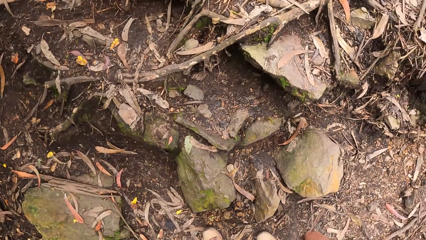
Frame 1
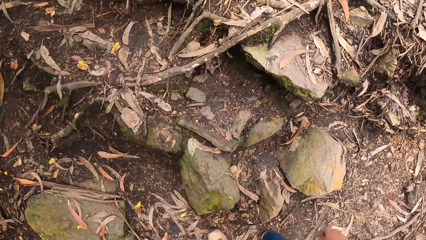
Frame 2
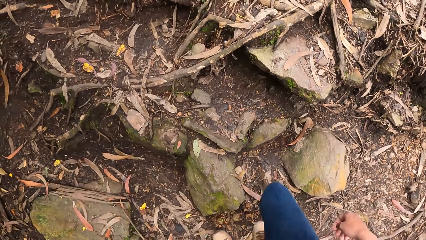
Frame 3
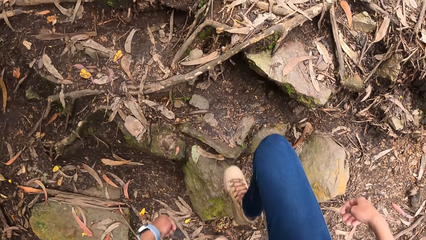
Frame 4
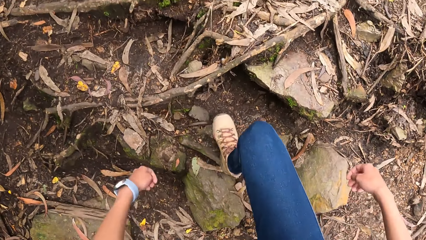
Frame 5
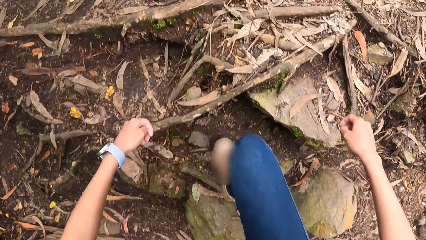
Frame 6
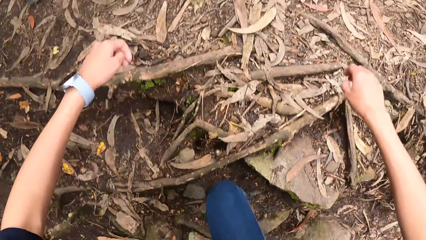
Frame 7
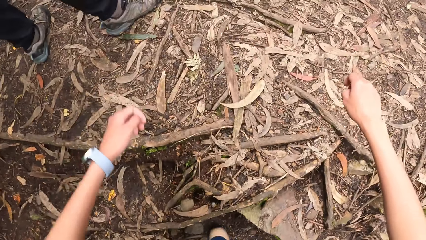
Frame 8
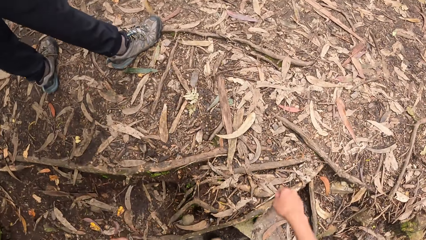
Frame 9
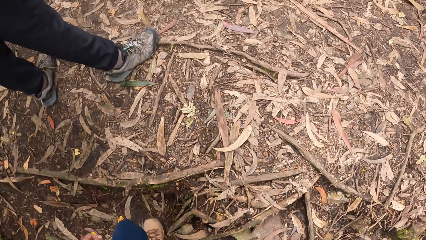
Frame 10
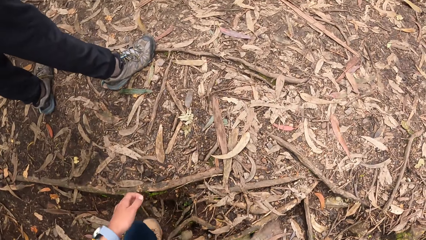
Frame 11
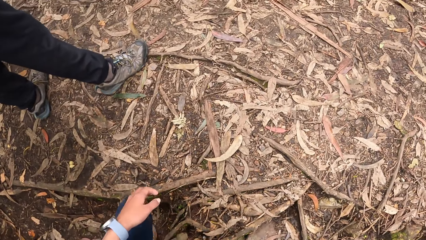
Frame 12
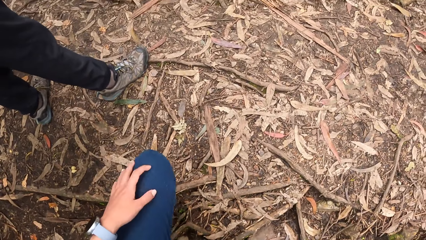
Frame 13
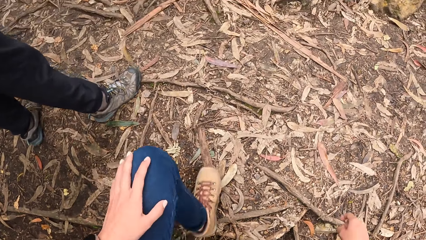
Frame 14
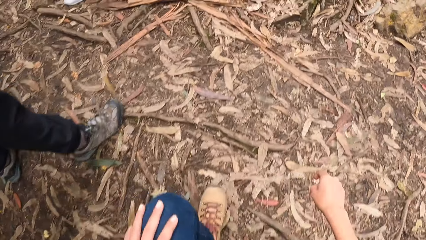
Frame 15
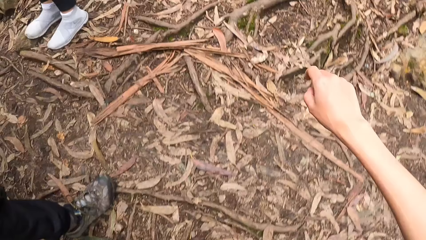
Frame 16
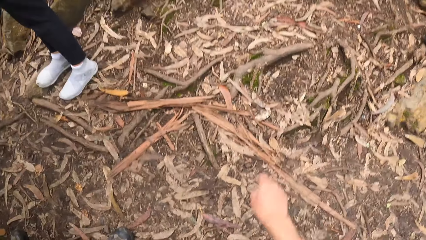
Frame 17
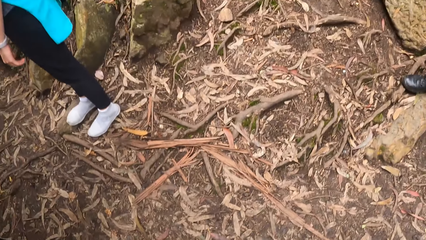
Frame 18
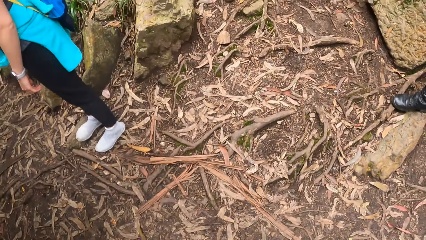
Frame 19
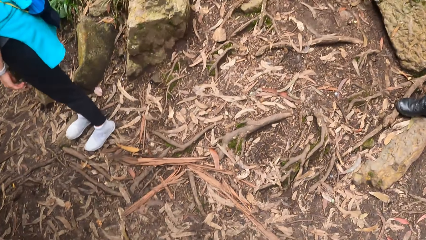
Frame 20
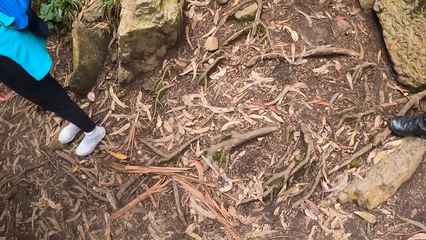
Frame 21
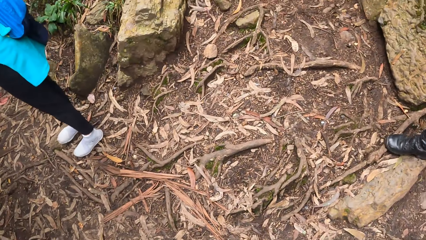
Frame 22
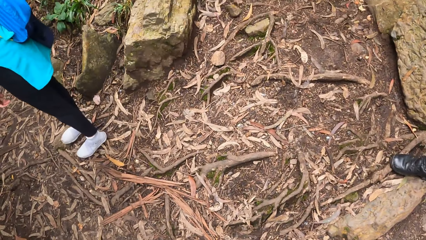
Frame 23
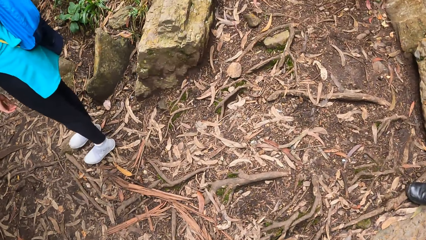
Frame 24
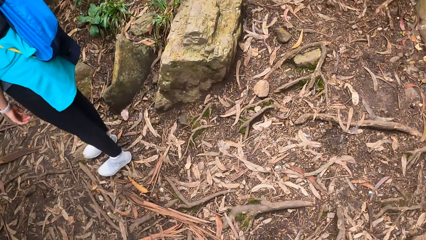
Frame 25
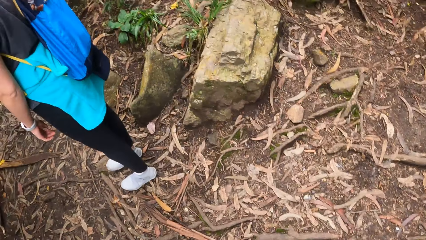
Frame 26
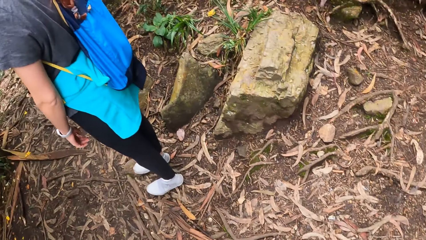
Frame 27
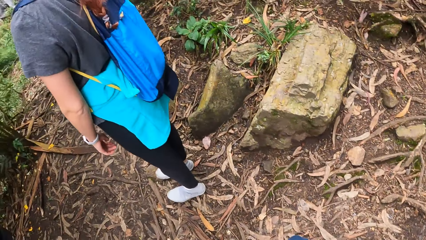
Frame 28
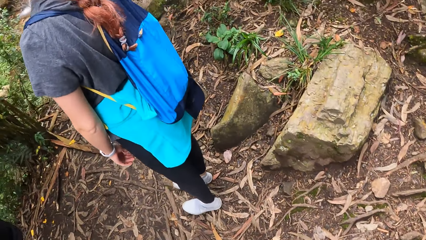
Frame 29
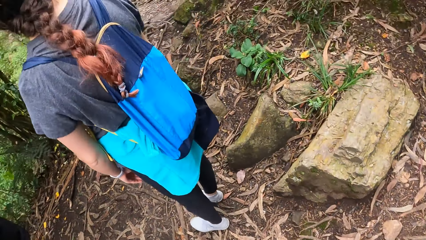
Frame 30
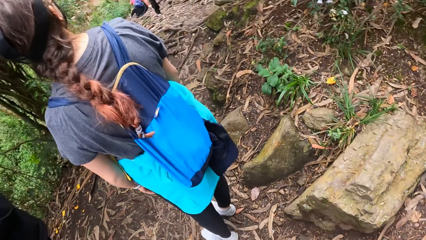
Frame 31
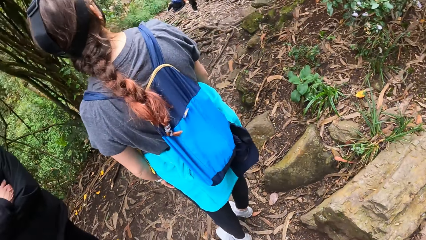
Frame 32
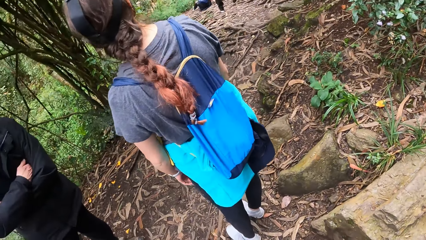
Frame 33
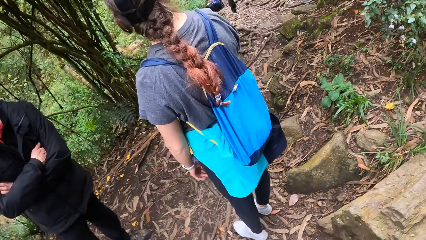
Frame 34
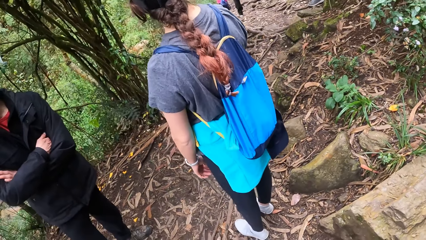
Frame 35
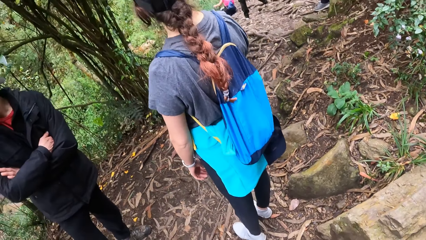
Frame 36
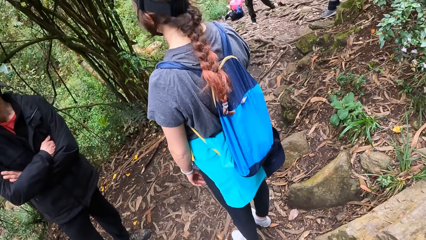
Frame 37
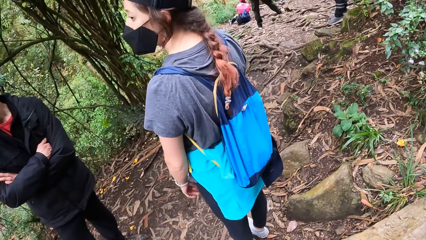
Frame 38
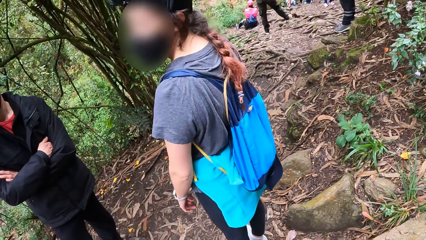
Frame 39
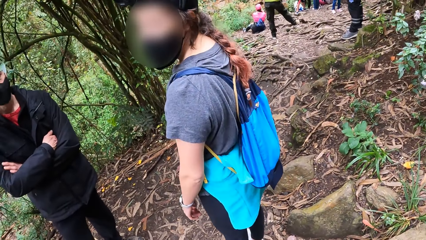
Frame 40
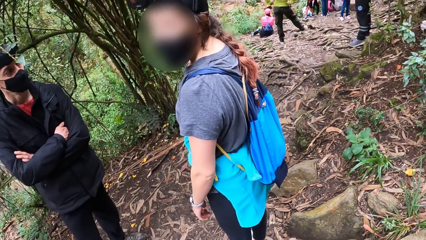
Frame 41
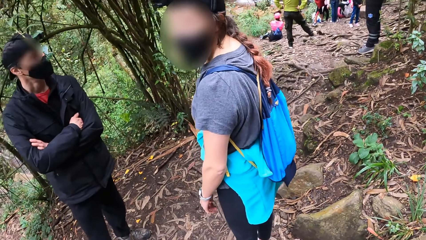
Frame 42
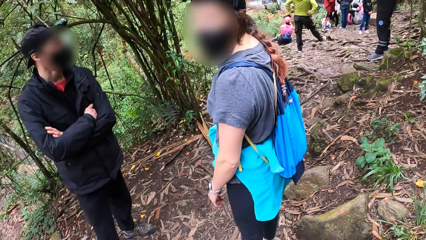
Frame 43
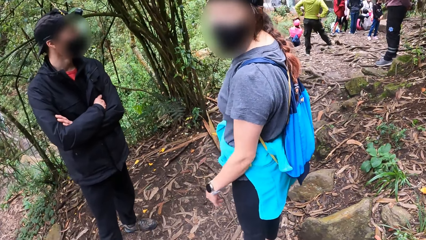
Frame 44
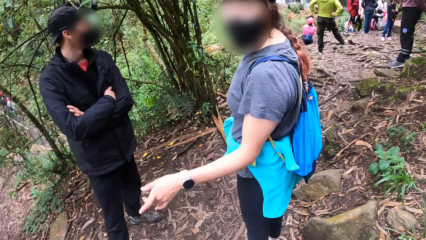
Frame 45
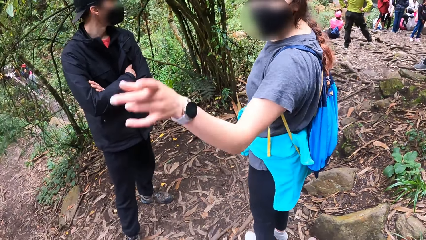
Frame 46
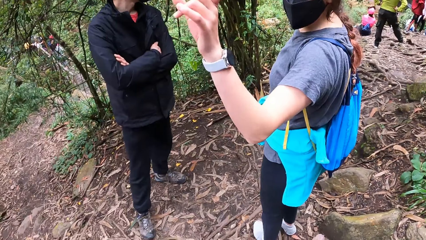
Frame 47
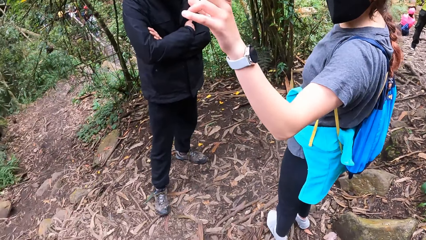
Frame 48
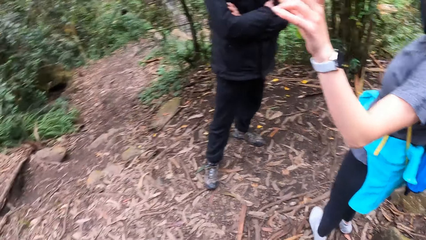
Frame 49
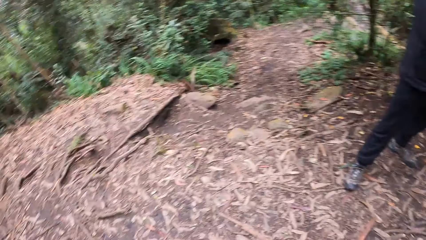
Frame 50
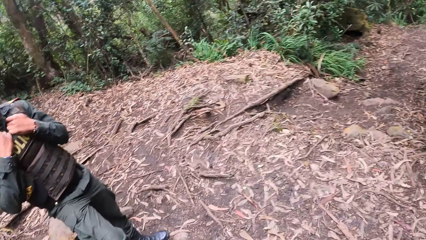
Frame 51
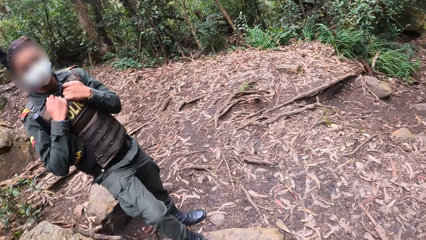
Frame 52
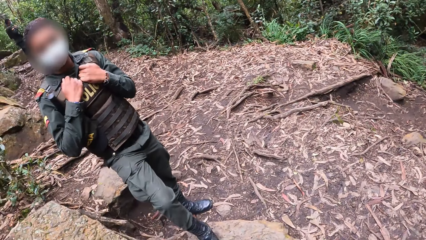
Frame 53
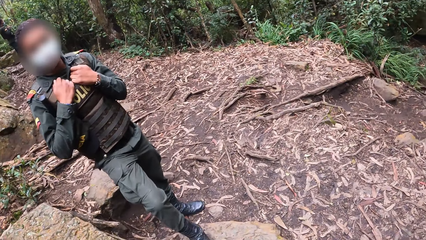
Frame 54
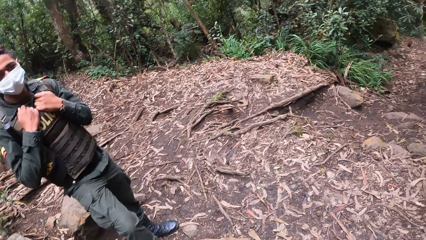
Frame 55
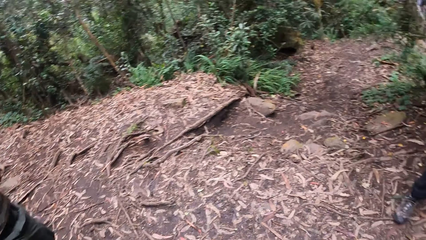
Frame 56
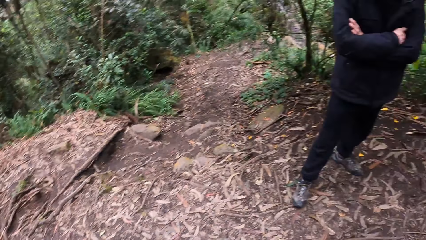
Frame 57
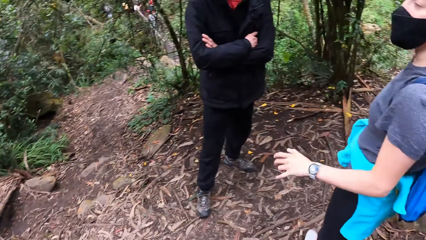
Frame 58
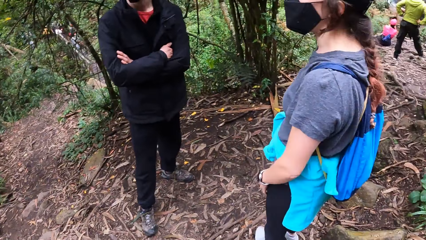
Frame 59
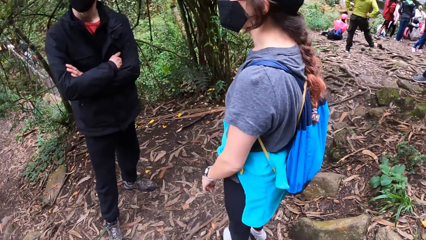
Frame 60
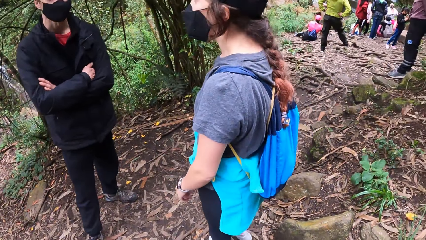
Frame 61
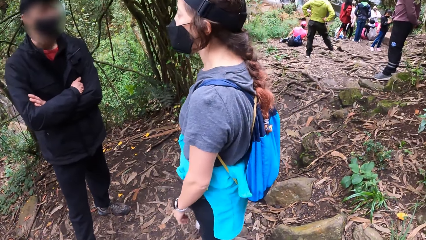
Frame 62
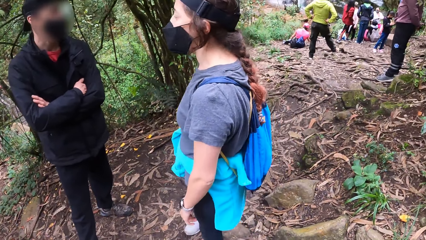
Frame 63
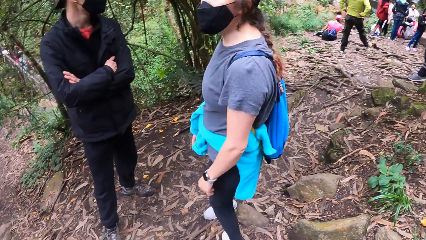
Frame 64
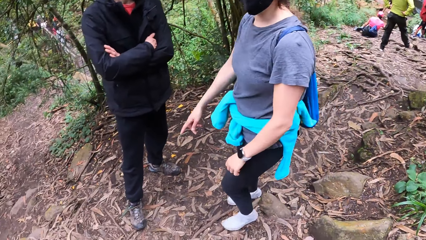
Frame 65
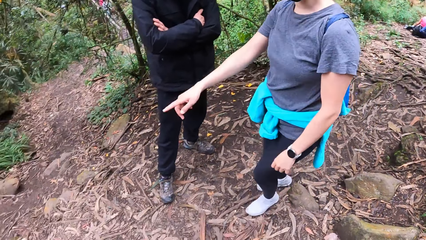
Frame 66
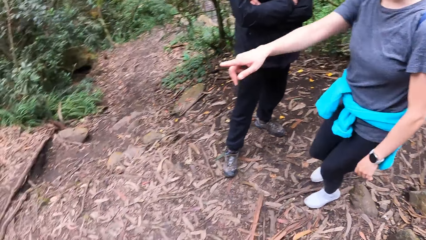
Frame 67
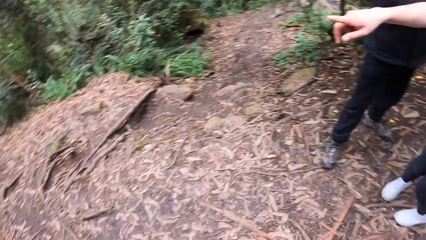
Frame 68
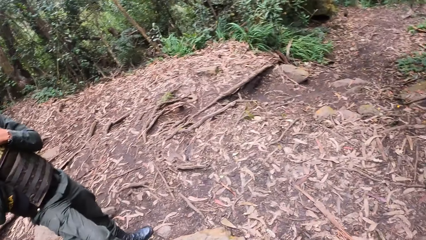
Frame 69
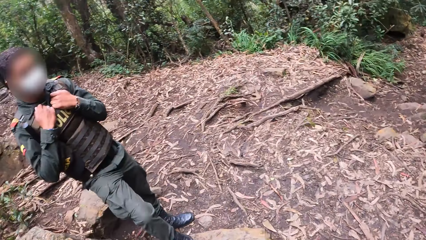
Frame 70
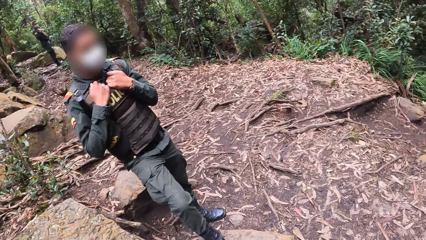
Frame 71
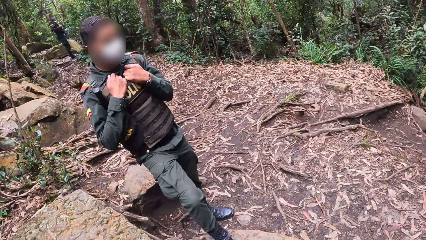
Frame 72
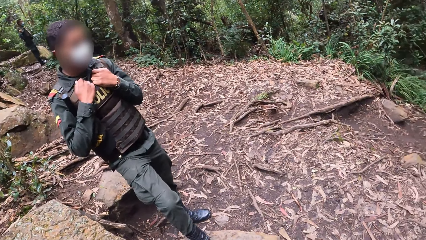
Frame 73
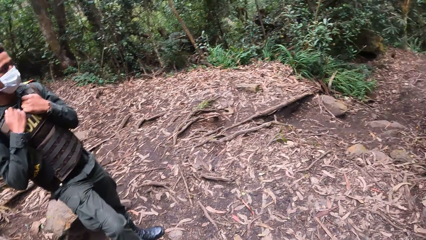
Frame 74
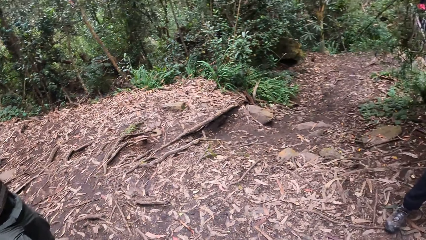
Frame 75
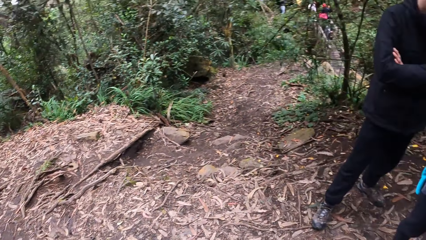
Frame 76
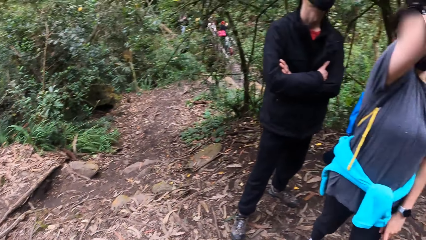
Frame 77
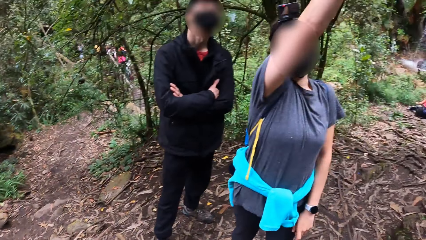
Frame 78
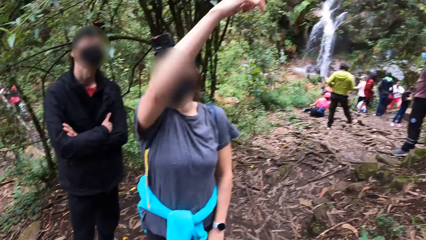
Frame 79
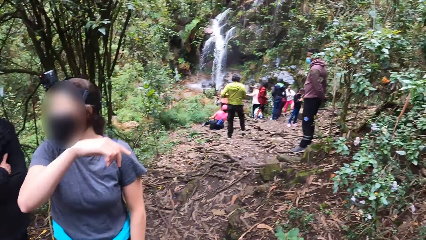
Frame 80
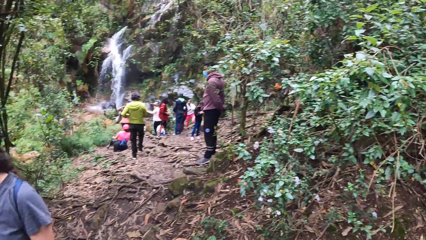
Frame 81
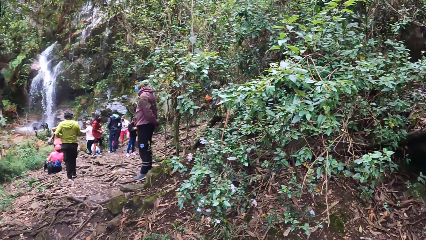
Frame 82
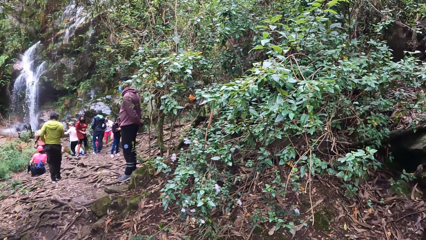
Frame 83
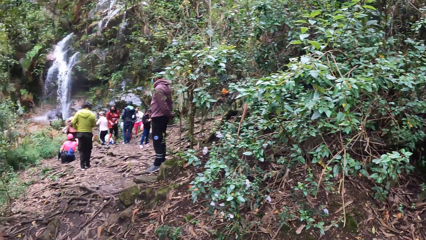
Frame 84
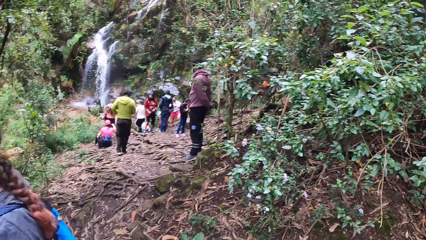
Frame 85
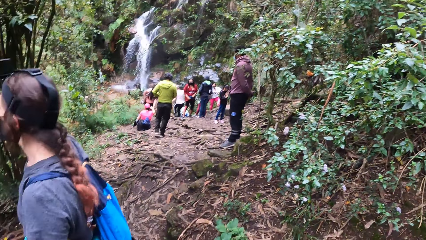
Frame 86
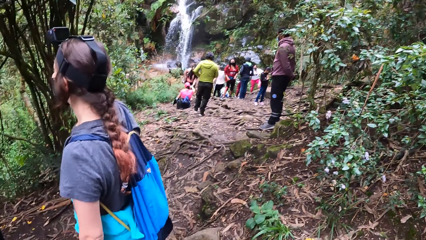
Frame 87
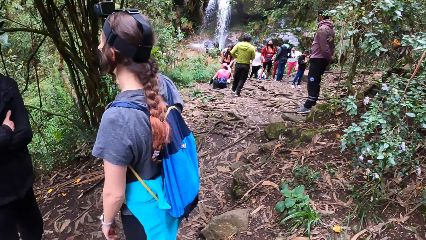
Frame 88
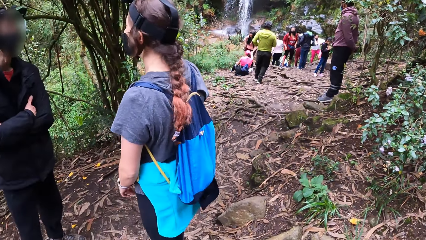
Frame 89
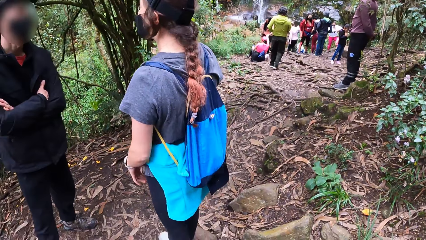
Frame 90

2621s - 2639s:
The camera wearer climbs the rock. They climb up the hill. They look round. A person turns to the side. Another person interacts with the camera wearer. The first person raises a hand. The camera wearer turns around. A person points at something. The camera wearer turns around. The second person interacts with another person. The first person raises a hand. The camera wearer turns around.
